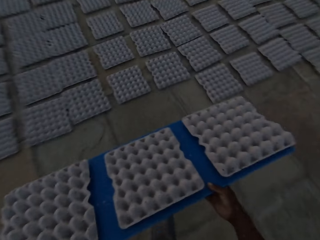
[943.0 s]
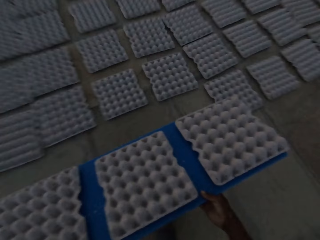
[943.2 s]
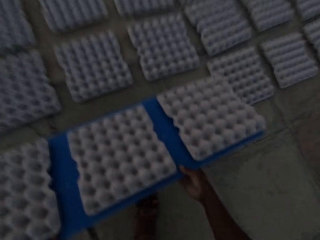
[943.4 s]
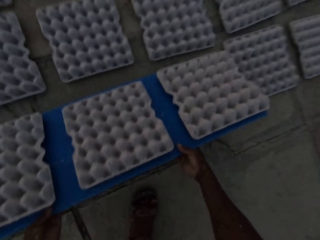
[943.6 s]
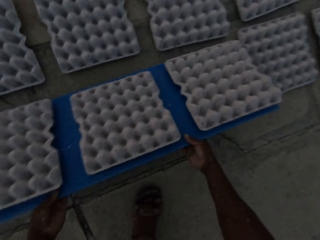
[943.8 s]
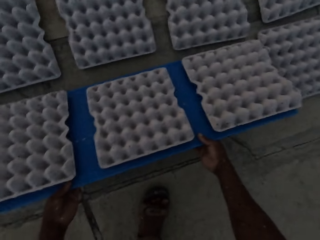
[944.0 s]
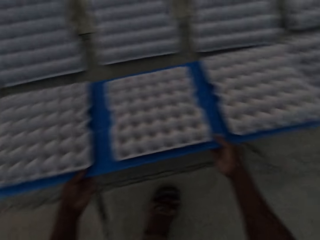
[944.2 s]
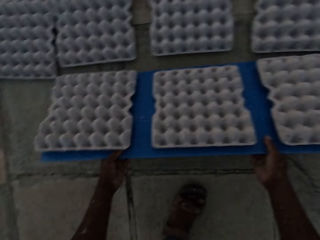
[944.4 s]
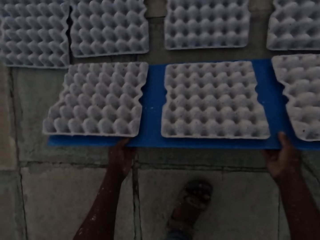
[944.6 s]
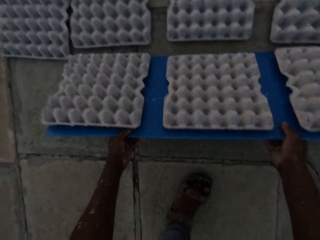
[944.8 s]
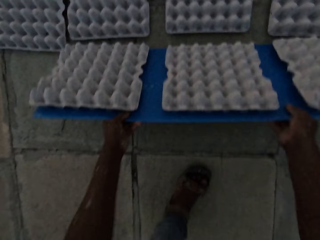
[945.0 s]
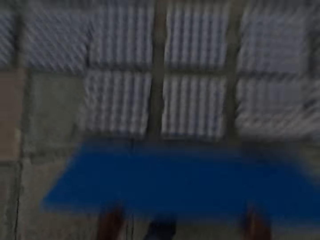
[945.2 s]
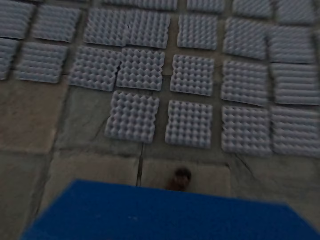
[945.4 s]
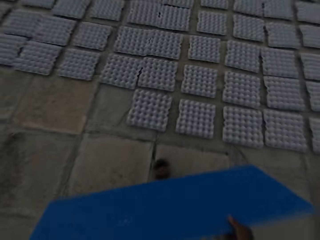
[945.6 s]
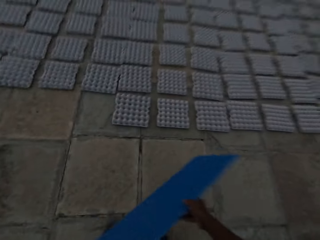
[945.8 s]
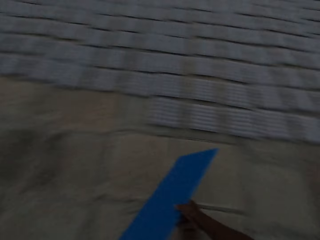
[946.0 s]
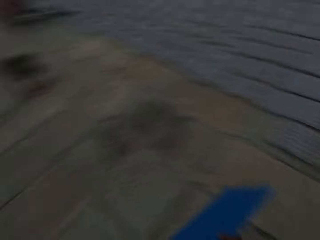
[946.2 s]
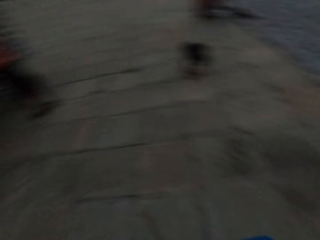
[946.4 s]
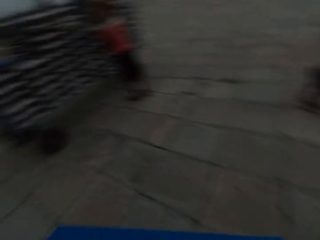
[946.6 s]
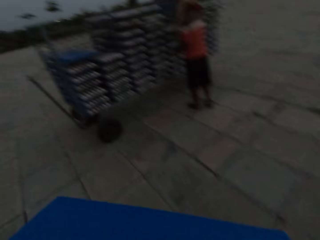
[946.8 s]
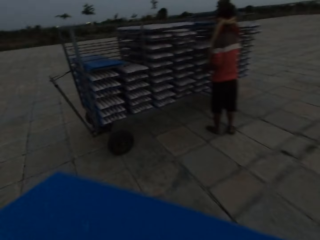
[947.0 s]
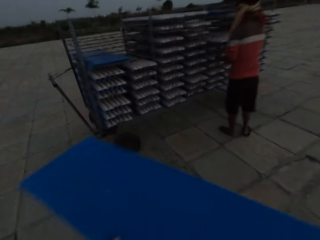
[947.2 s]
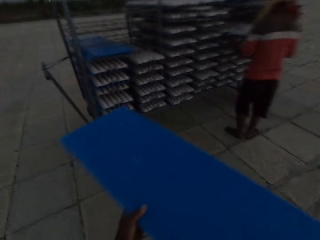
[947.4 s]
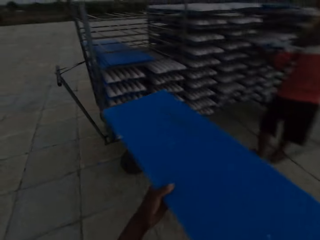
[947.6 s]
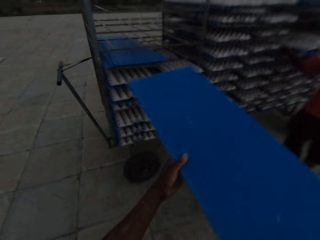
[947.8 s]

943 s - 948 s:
The camera wearer puts some egg trays on the floor with the plastic sheet or board in both hands. They pull the board and walk towards the stand with the board. The man pulls a plastic sheet from the rack on the trolley with his right hand. He pulls the plastic sheet from the rack on the trolley with both hands.

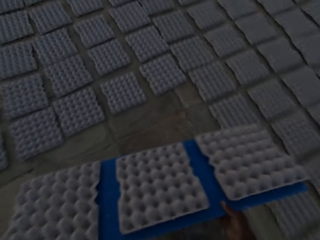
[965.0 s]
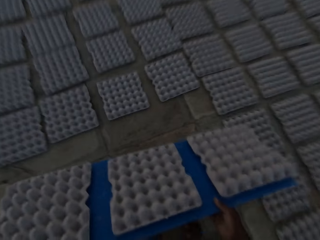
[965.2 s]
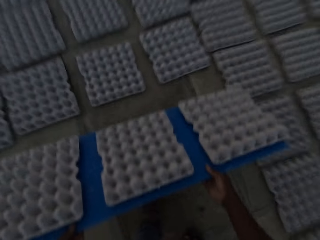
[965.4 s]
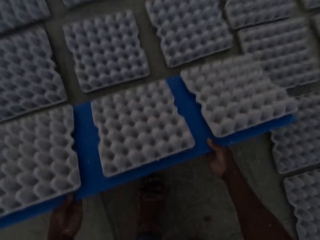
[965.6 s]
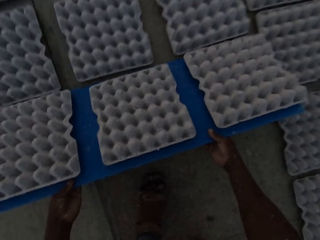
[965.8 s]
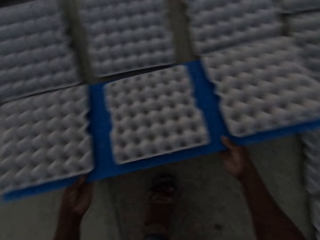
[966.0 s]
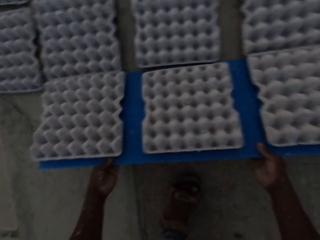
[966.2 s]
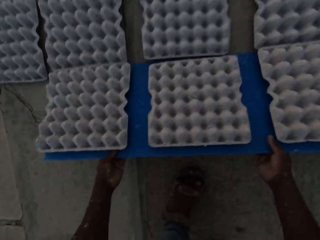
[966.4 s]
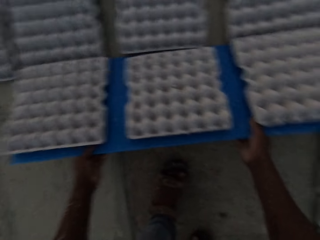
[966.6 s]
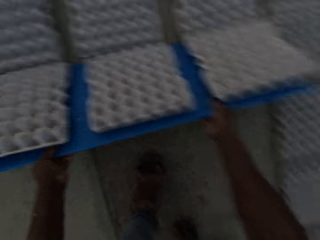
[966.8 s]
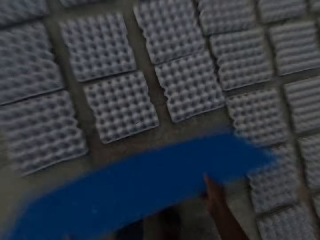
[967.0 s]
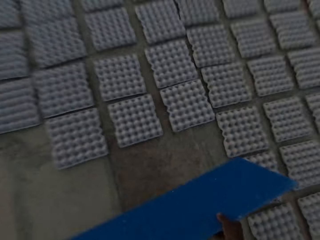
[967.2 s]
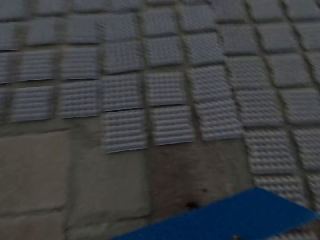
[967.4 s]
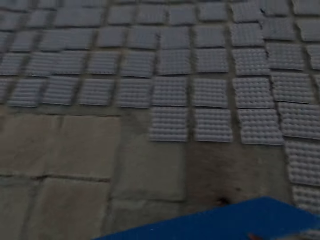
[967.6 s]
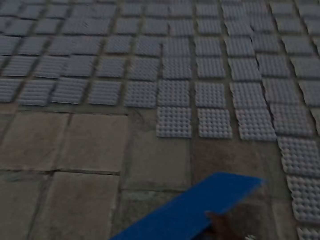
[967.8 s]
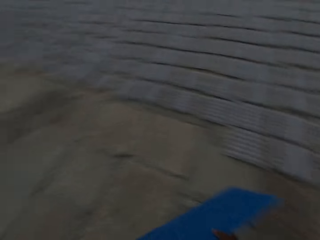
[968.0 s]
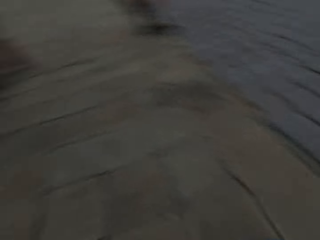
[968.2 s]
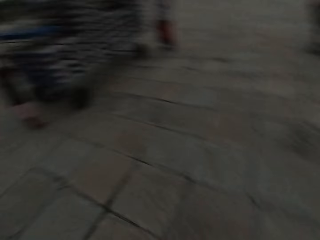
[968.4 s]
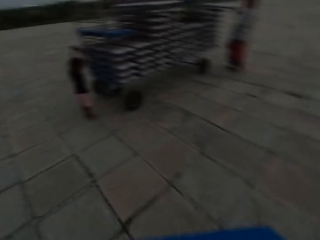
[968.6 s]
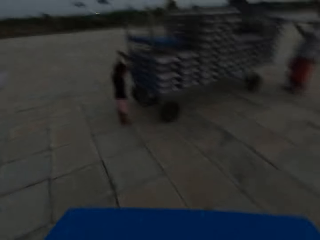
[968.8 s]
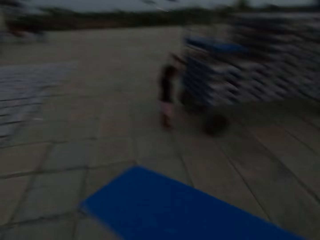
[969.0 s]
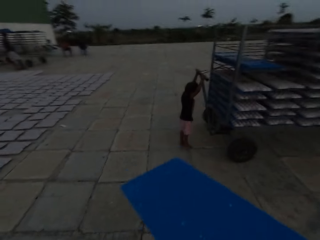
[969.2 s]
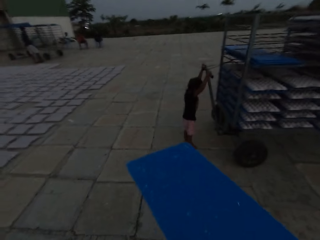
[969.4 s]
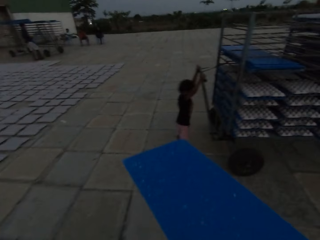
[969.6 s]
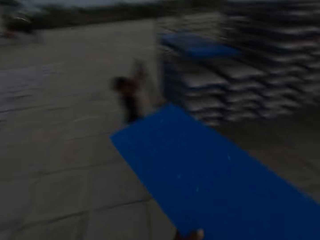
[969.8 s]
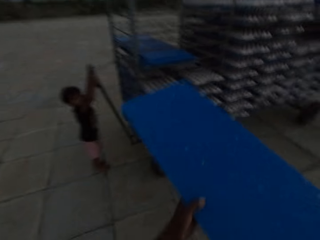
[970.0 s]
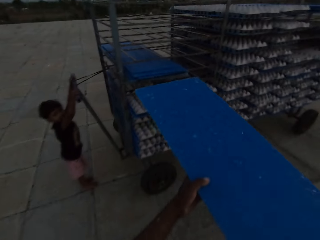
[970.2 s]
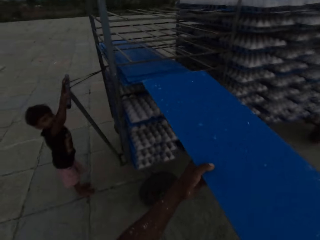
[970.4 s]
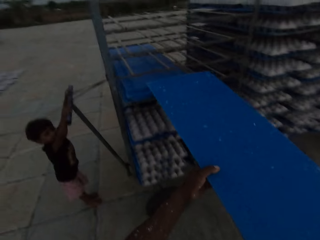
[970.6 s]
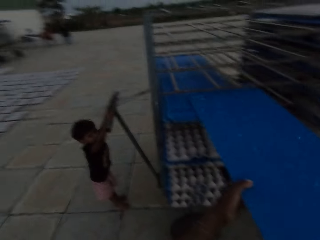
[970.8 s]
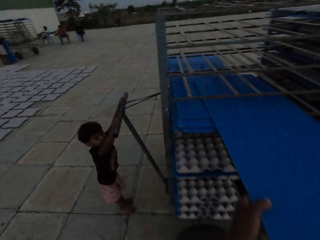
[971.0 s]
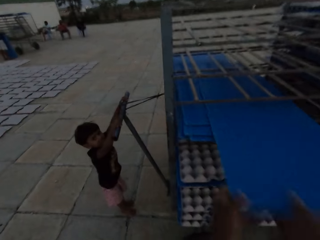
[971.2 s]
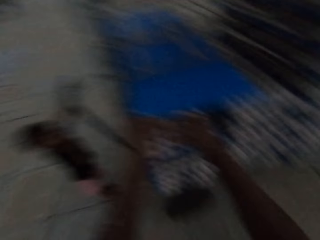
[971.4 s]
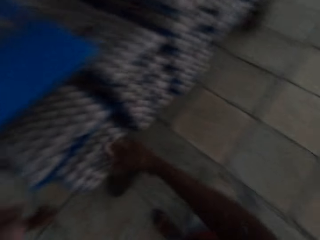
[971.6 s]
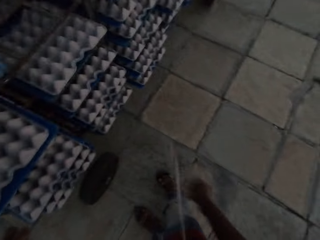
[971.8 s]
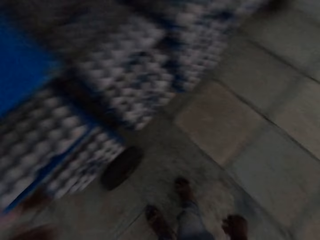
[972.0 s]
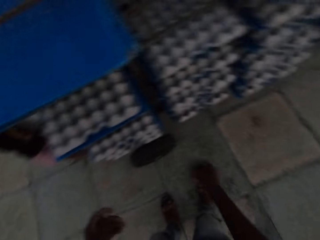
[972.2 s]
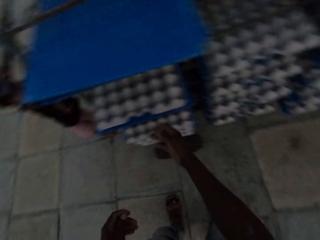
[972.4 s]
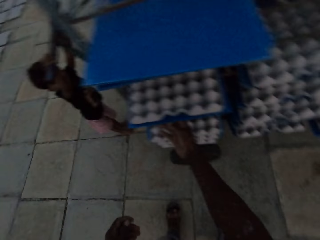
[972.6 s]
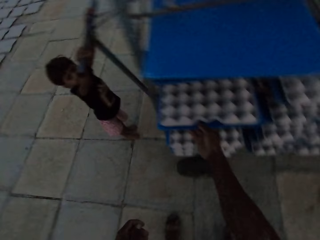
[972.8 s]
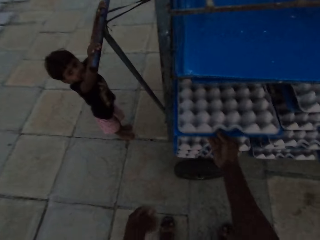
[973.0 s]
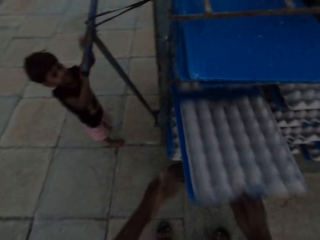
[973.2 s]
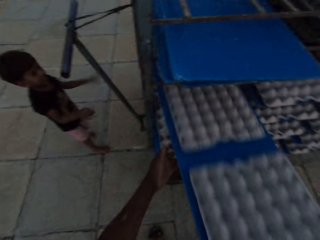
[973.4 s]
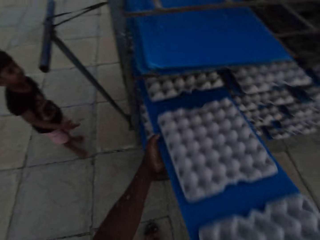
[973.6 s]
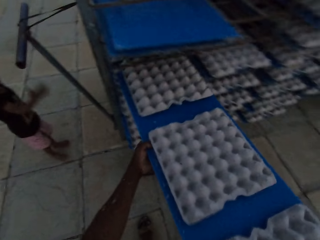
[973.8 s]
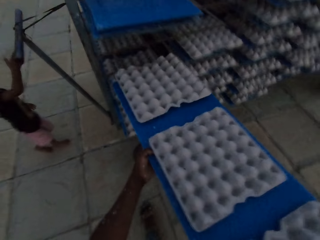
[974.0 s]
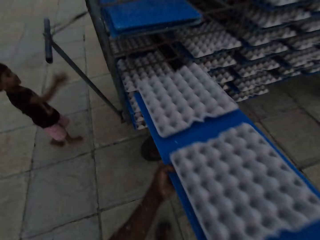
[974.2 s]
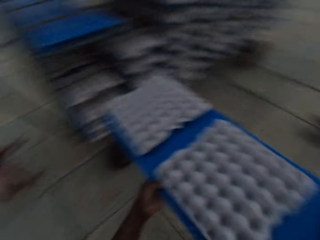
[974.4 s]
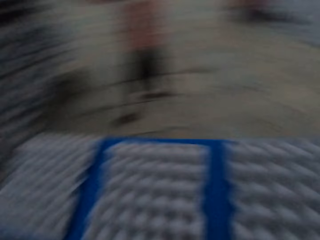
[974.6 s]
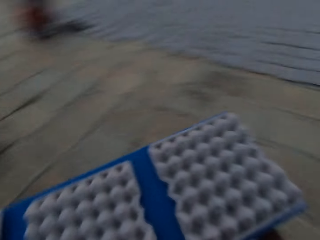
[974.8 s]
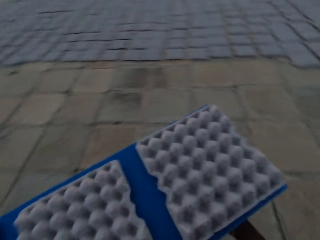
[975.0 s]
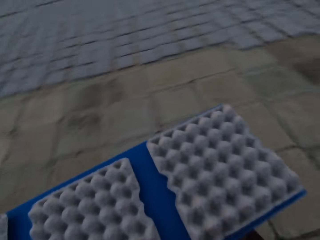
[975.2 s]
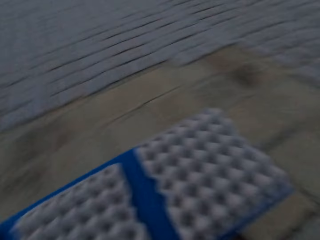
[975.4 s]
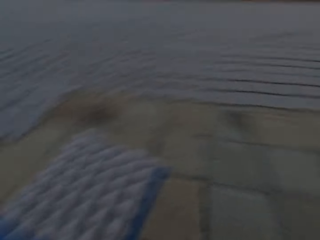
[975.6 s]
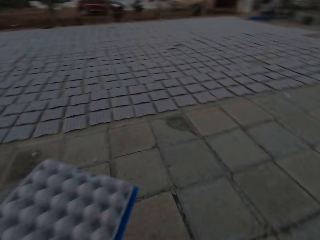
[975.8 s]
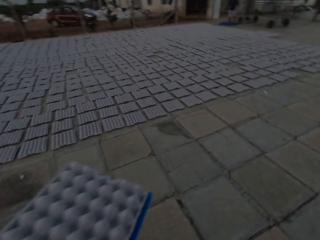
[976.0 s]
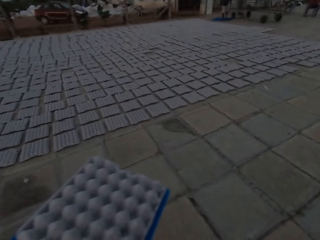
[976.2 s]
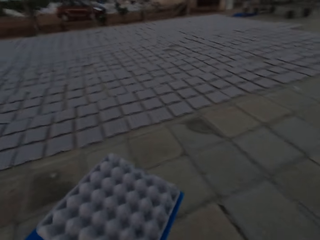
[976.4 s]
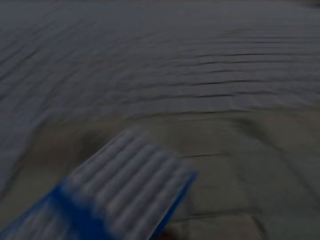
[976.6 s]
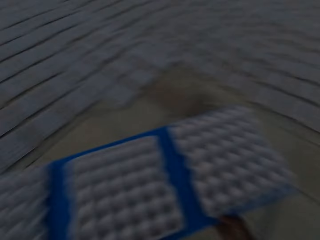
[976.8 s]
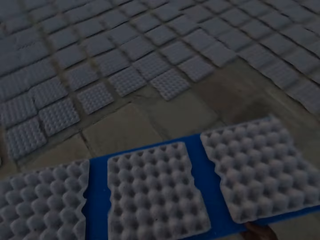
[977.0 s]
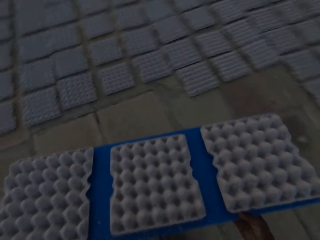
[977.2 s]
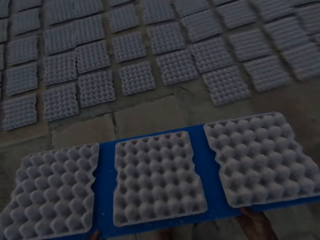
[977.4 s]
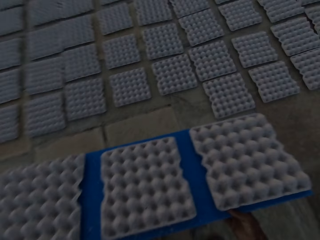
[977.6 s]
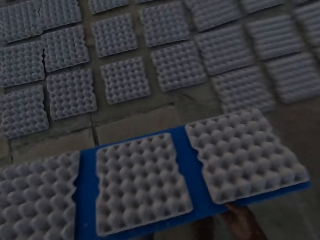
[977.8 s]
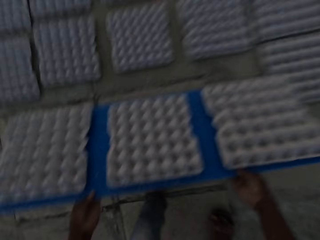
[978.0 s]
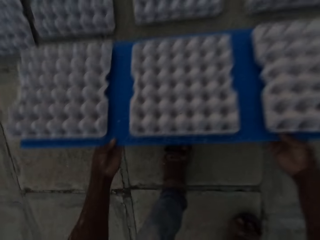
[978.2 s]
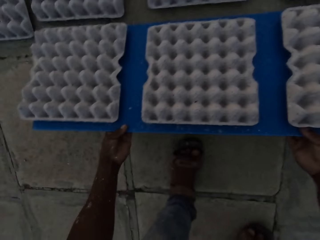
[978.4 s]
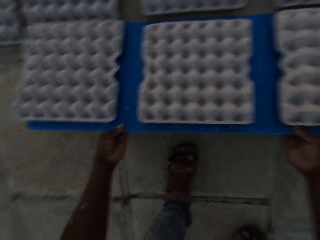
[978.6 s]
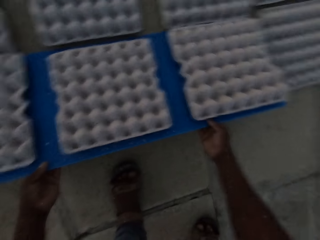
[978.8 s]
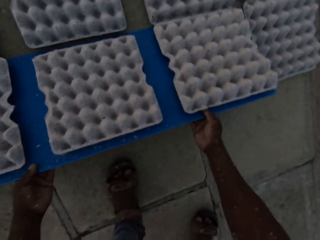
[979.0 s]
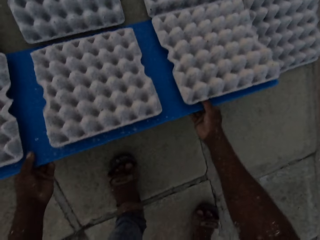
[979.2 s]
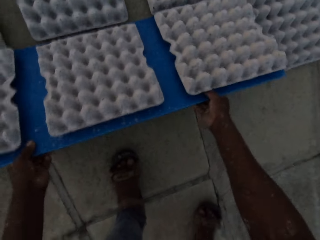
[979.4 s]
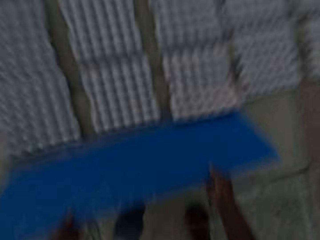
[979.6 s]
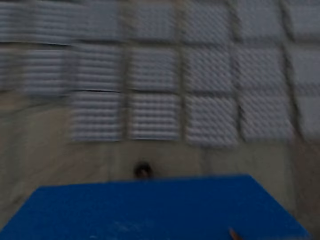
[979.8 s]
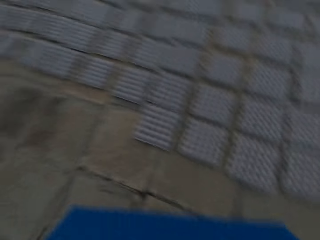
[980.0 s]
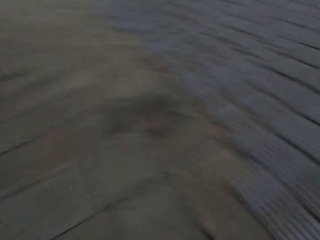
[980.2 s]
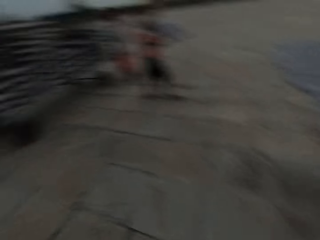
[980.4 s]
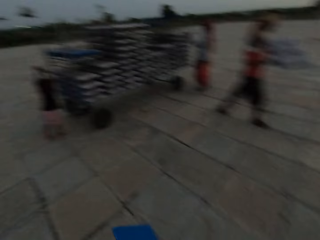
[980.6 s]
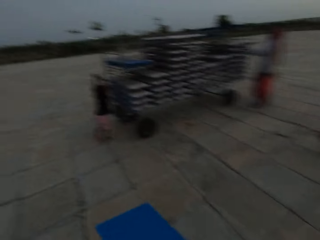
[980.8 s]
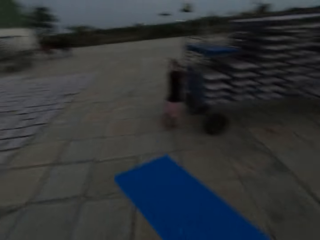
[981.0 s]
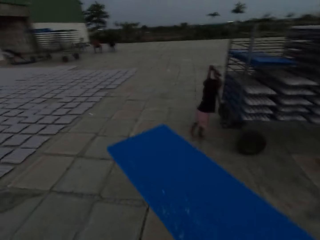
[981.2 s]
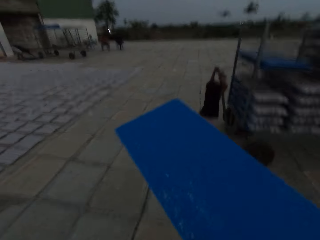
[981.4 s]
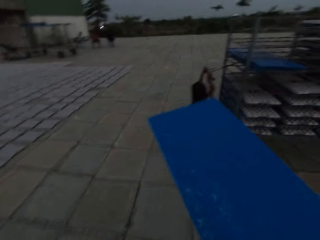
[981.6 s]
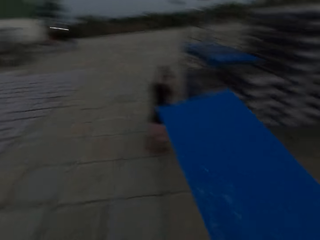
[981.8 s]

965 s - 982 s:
The camera wearer puts some egg trays on the floor with the plastic sheet or board in both hands. He pulls the board and walks towards the stand with the board. The woman pulls a plastic sheet from the rack on the trolley with both hands. The camera wearer puts the plastic sheet on the rack on the trolley with both hands. He pulls a plastic sheet from the rack on the trolley with his right hand. He interacts with the boy. He holds the plastic sheet with both hands and walks with the board of crates. He puts the egg trays on the floor with the plastic sheet in both hands. He pulls the board and walks towards the stand with the board.
